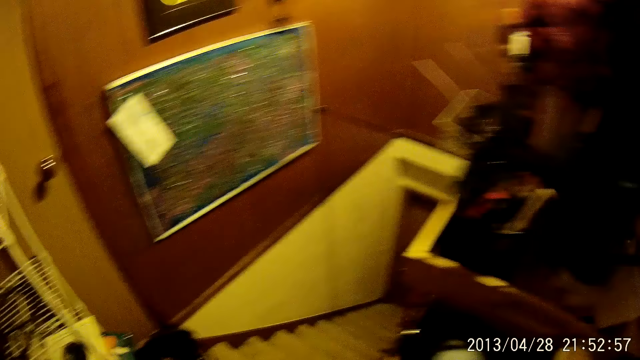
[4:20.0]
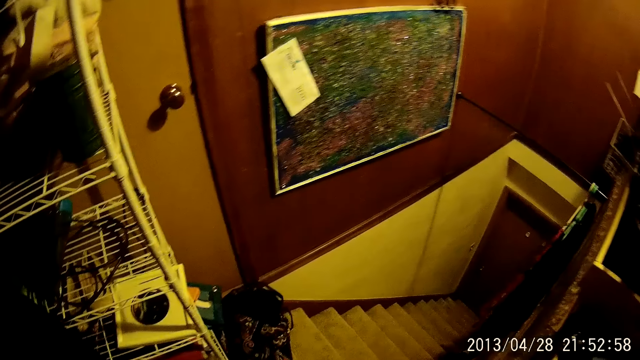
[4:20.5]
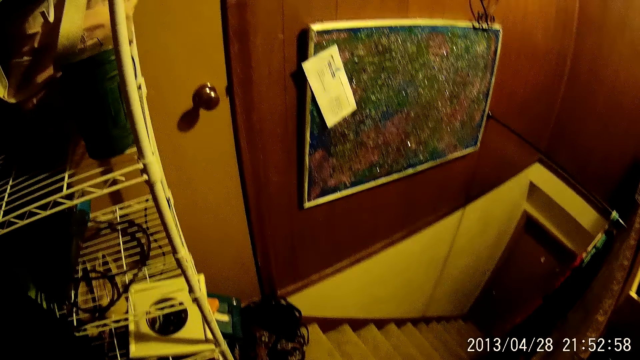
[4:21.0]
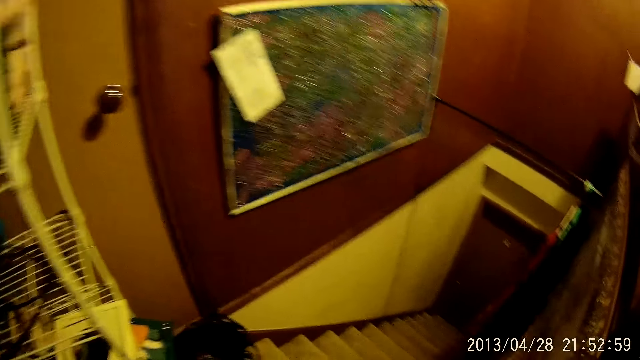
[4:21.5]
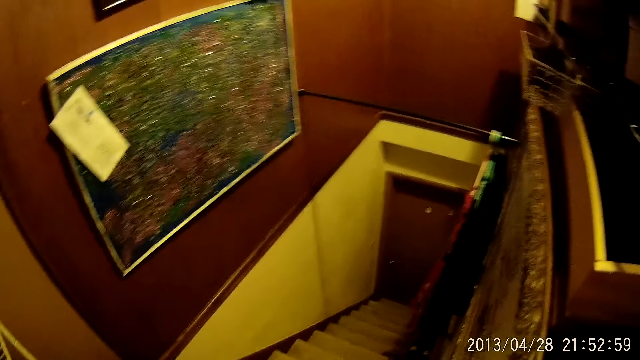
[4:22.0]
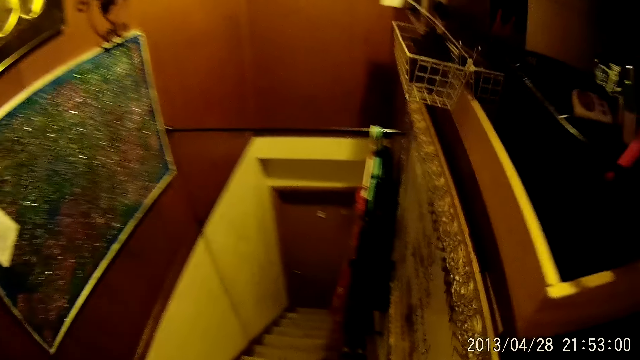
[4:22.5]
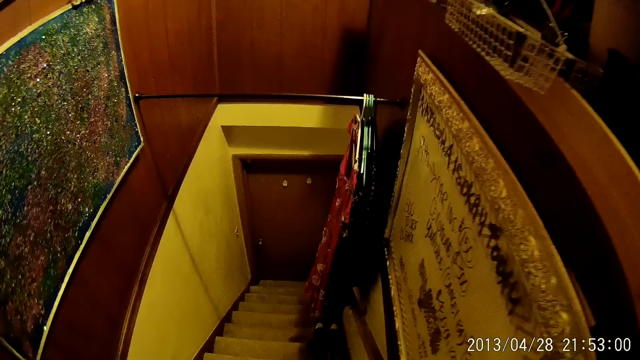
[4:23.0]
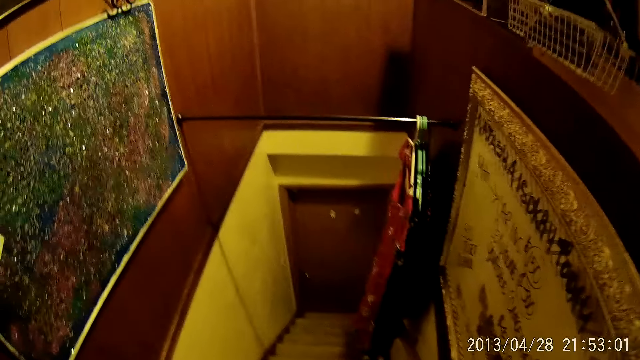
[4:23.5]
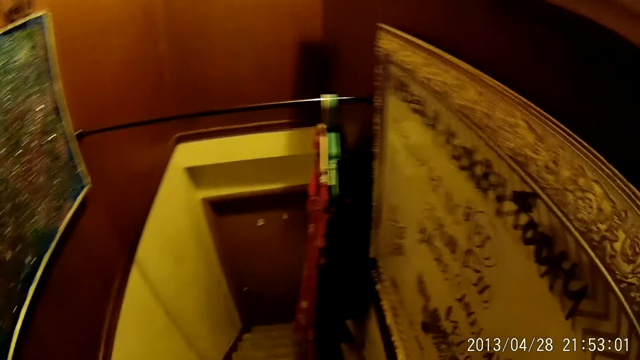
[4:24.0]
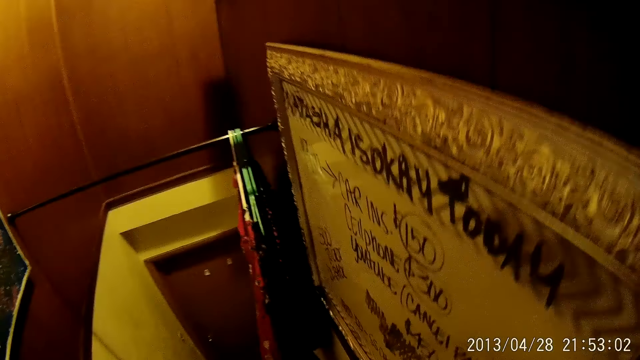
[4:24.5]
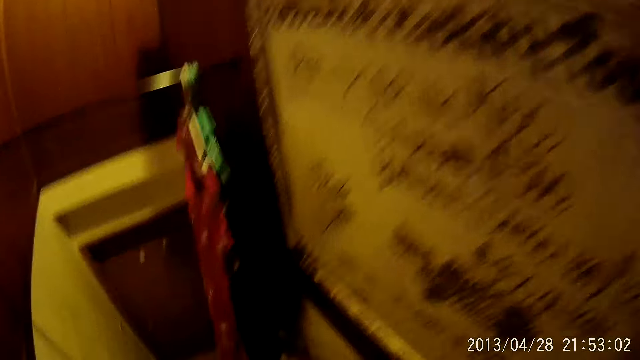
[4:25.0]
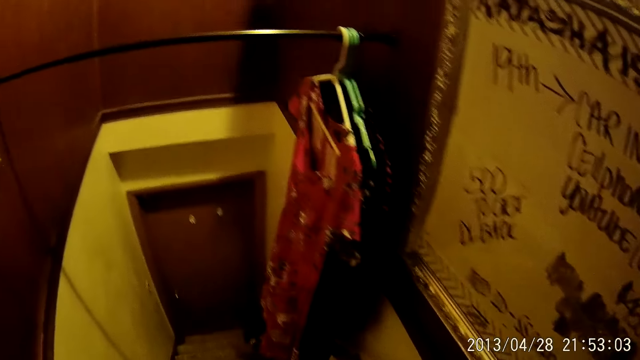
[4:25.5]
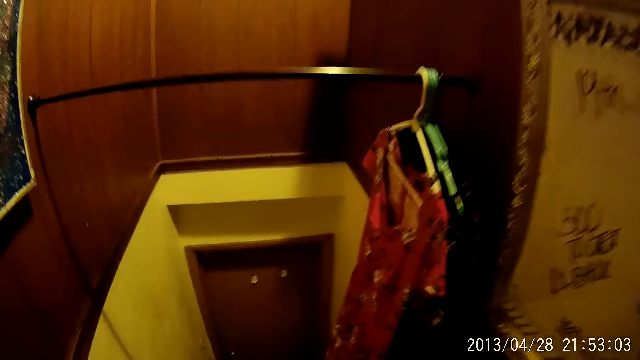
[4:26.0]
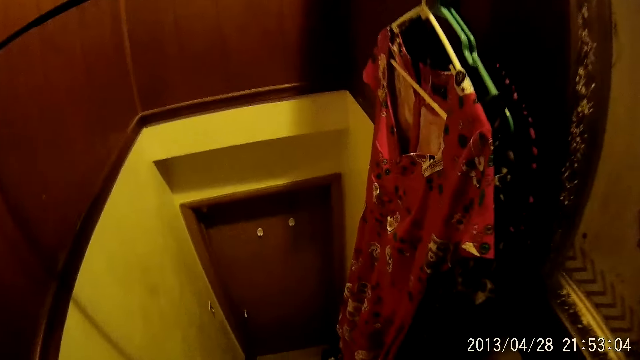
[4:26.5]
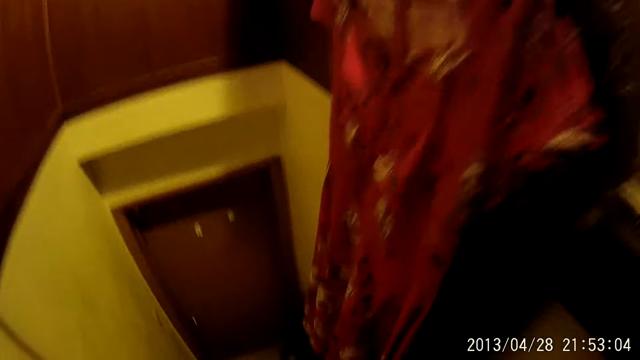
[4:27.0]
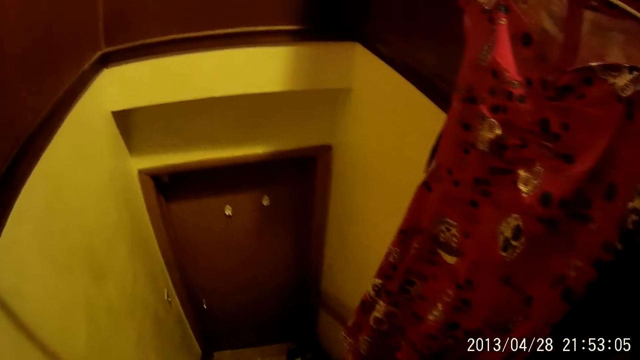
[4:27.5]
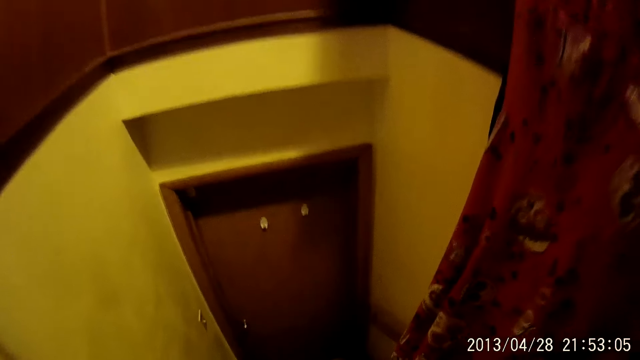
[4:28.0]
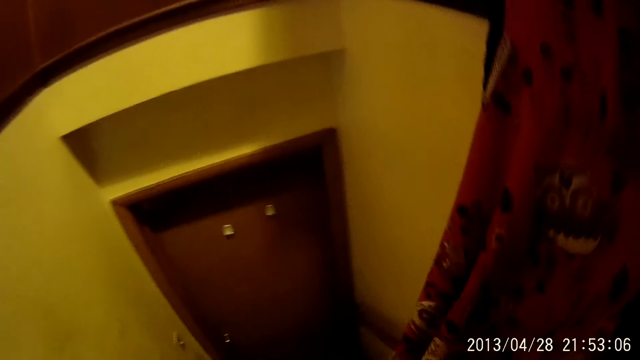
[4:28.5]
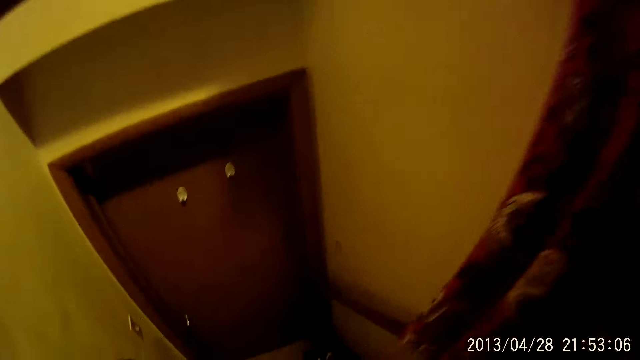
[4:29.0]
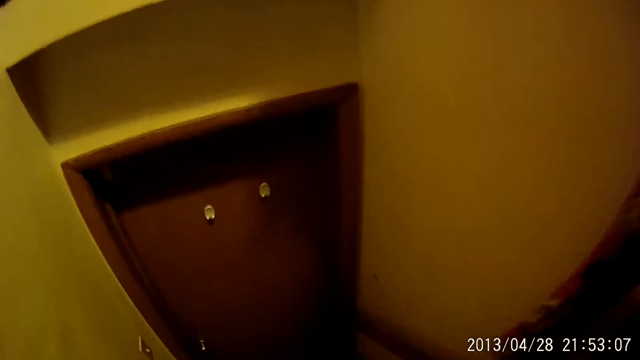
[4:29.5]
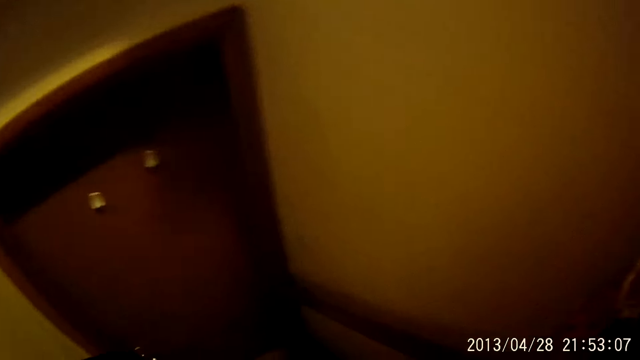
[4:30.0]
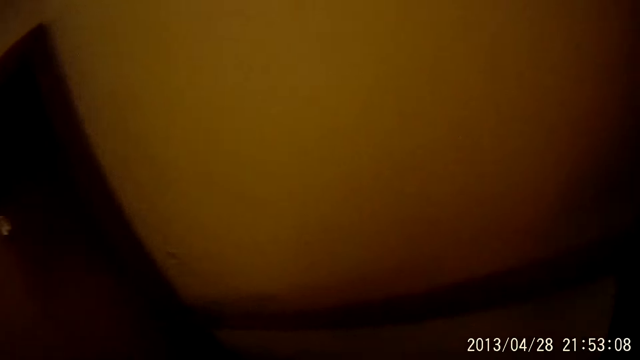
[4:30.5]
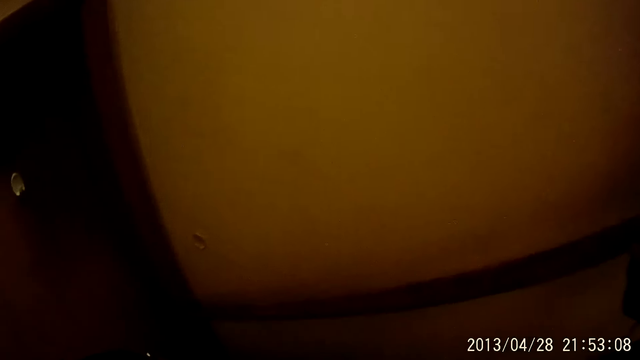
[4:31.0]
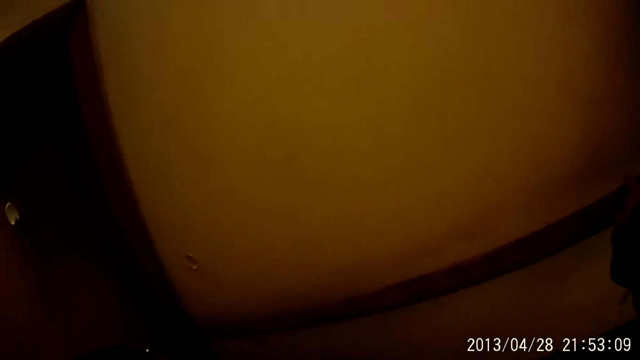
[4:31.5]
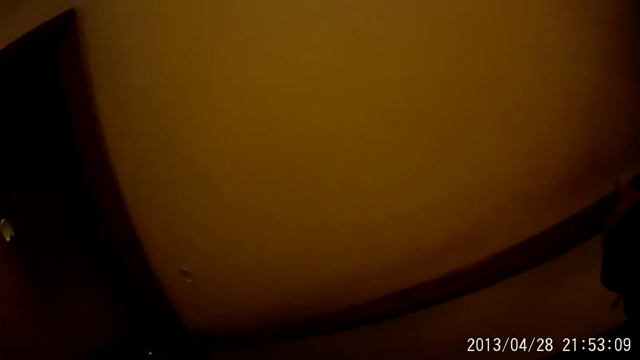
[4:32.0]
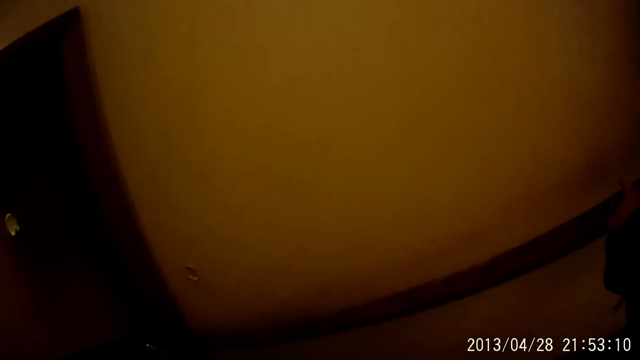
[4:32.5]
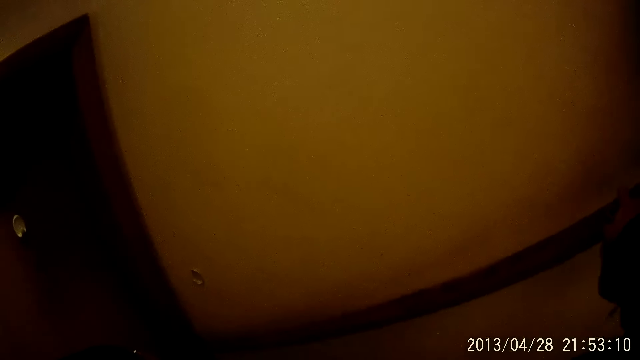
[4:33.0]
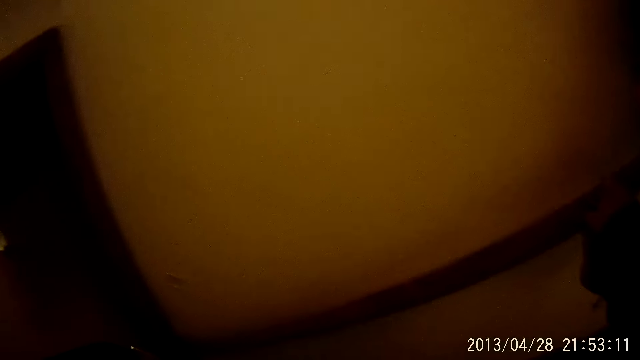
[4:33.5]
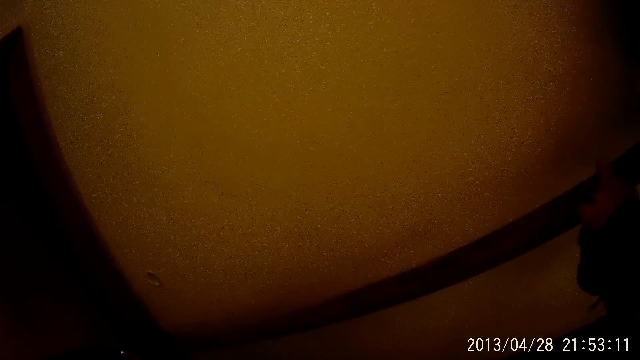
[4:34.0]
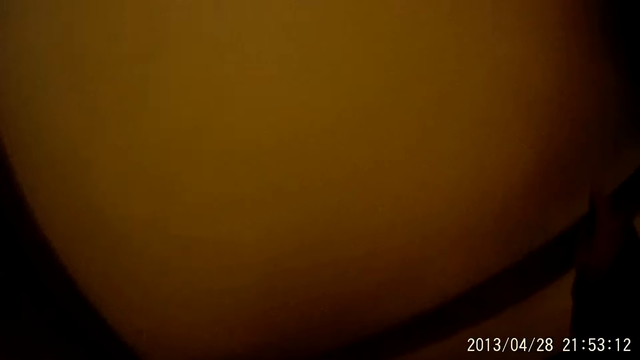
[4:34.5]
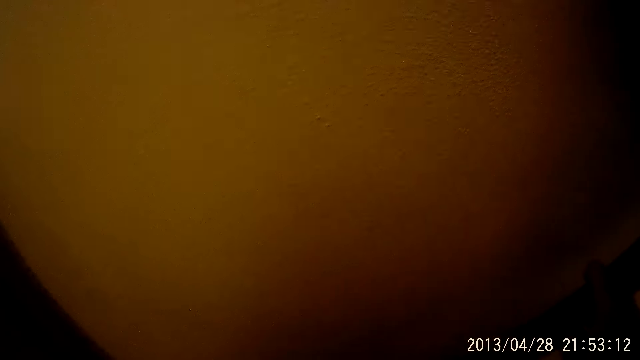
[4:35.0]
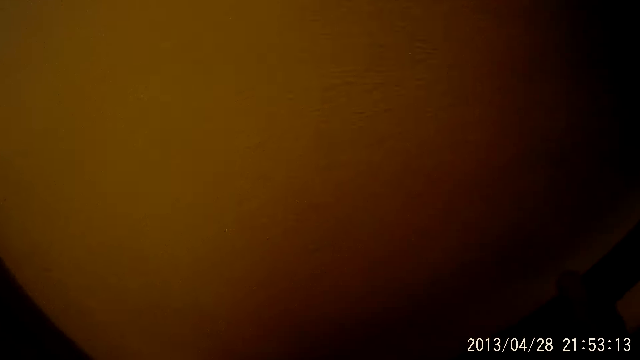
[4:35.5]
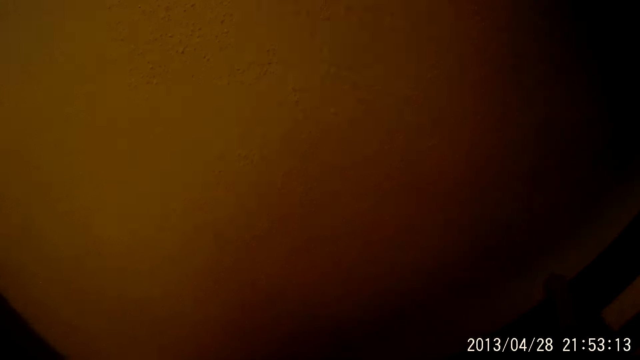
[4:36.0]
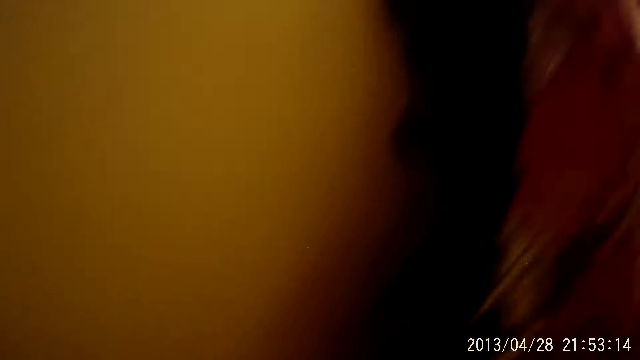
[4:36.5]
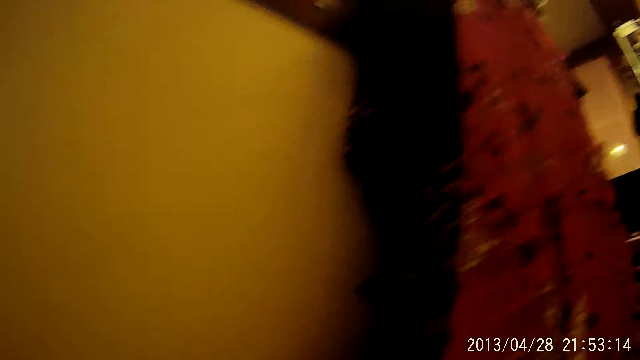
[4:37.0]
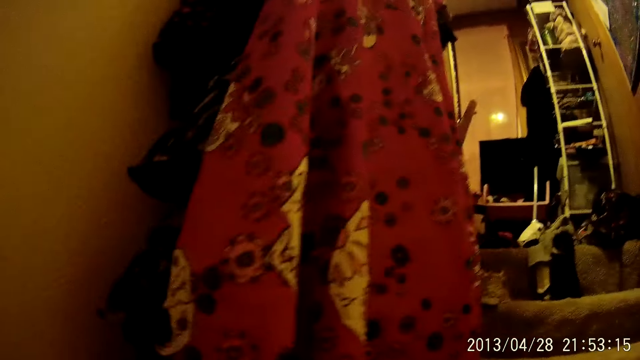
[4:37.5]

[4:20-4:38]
The camera wearer stares around. They walk in the house. They walk down the stairs. They stand on the stairs. They stare around.

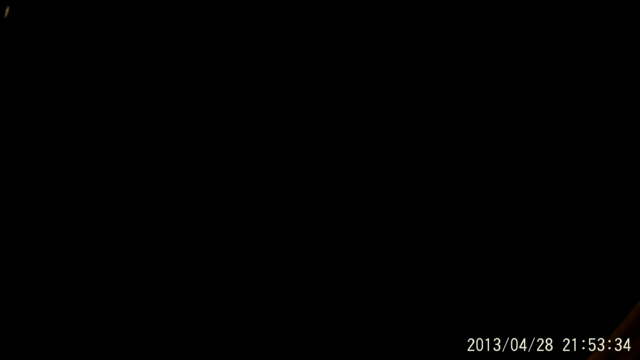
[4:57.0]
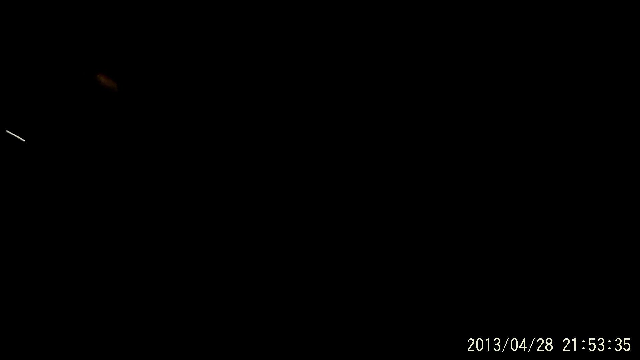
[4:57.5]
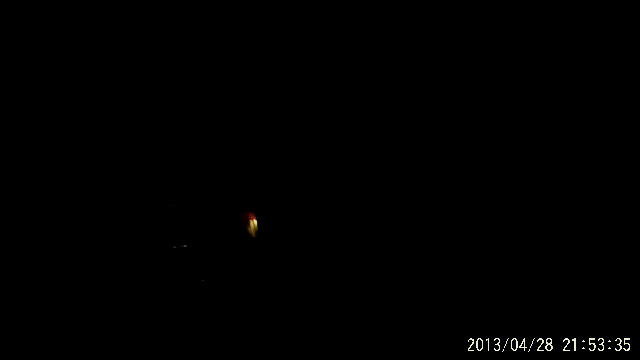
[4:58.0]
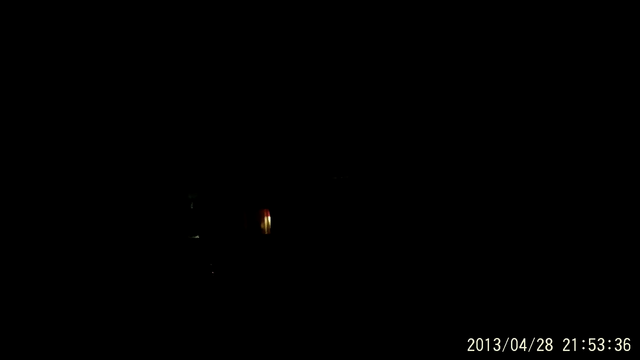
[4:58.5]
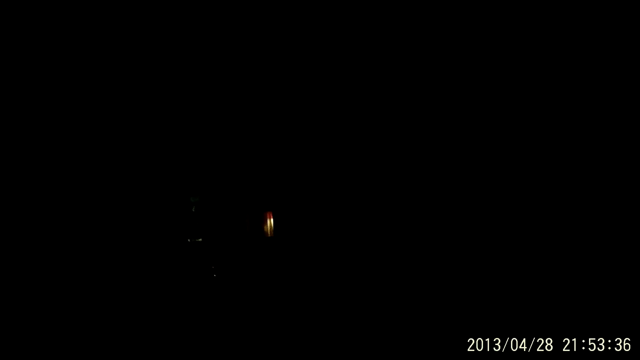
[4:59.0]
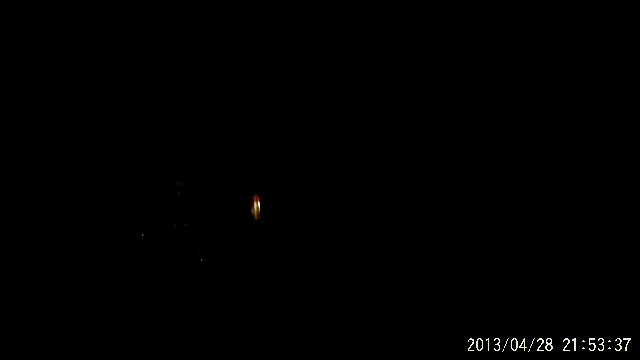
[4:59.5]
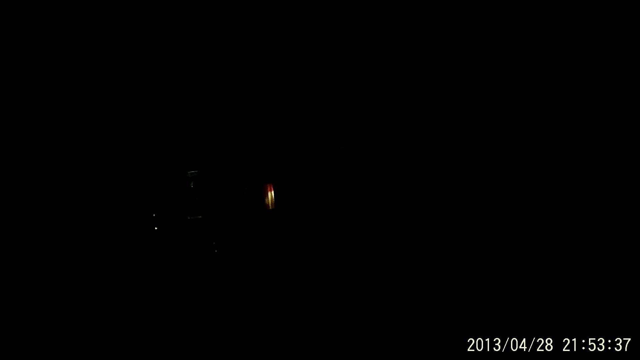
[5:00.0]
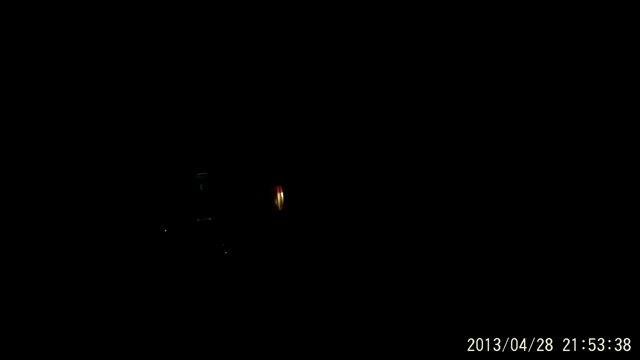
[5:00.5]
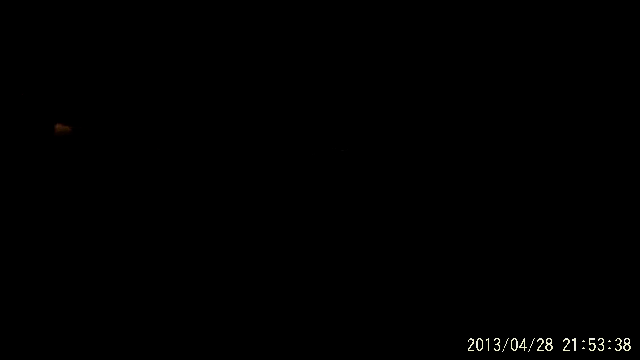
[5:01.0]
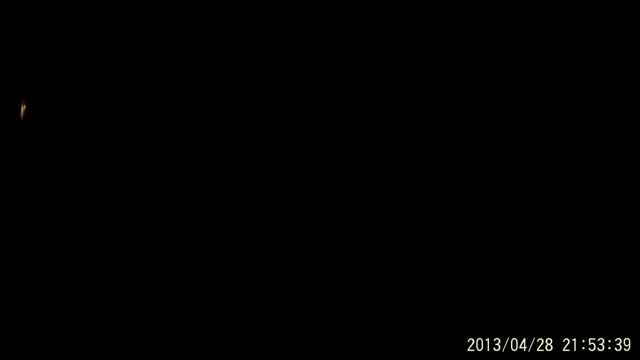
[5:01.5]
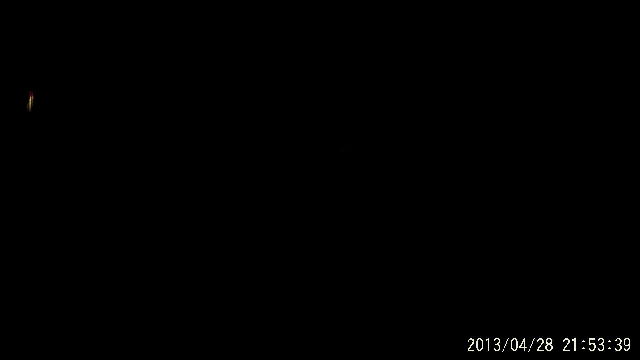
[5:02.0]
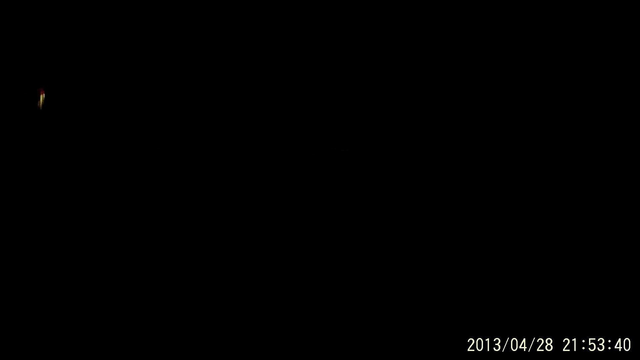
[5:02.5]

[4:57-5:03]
The camera wearer moves around. They look around.
